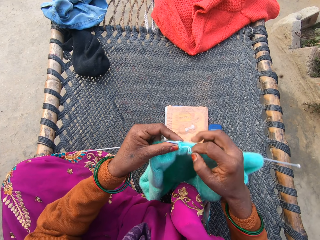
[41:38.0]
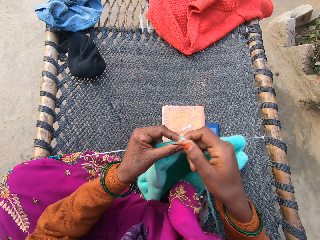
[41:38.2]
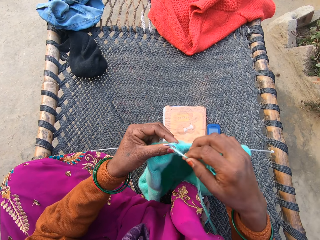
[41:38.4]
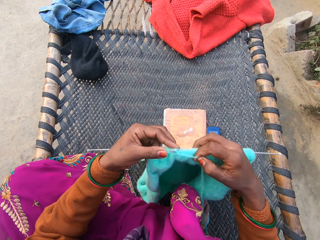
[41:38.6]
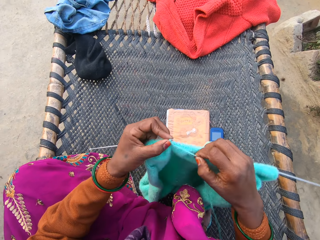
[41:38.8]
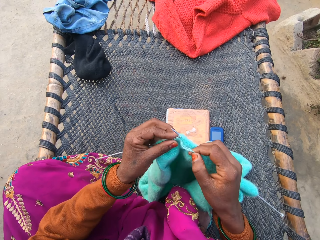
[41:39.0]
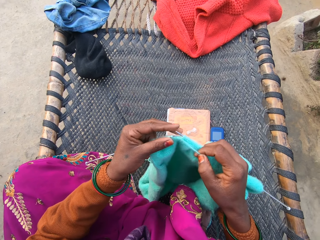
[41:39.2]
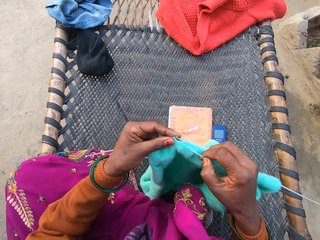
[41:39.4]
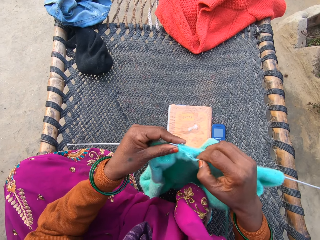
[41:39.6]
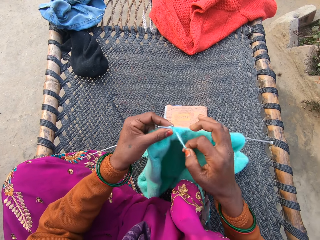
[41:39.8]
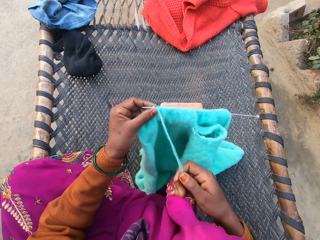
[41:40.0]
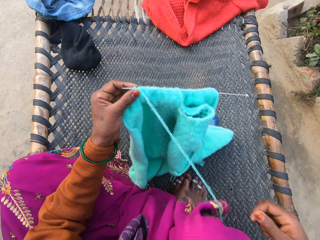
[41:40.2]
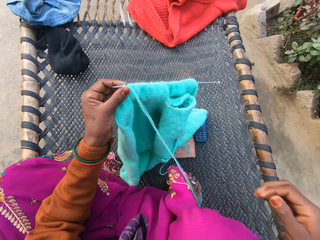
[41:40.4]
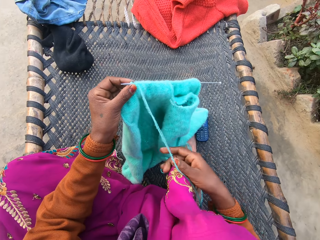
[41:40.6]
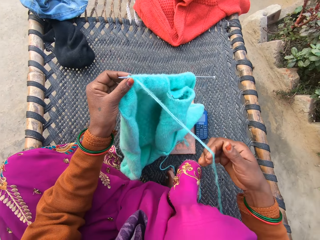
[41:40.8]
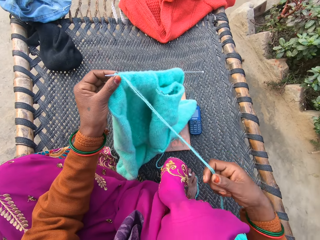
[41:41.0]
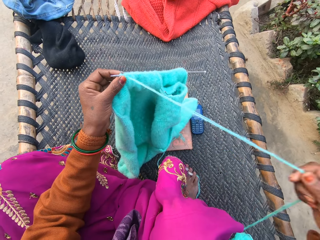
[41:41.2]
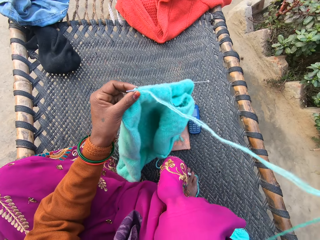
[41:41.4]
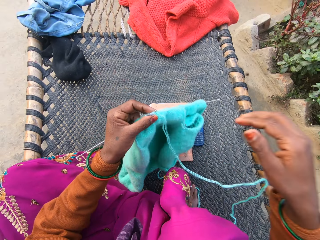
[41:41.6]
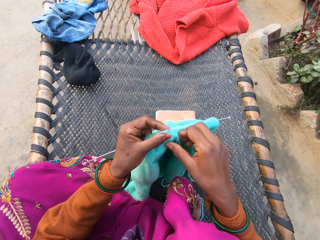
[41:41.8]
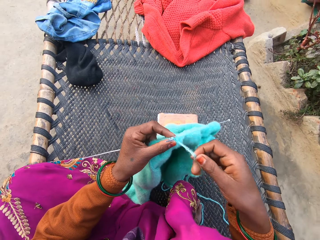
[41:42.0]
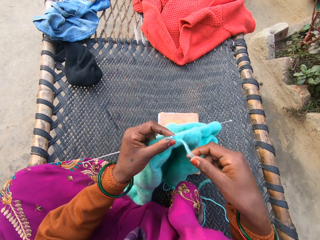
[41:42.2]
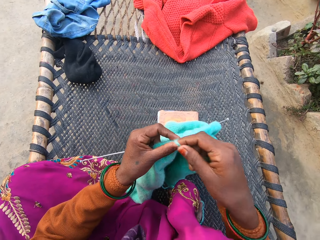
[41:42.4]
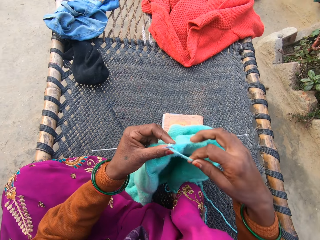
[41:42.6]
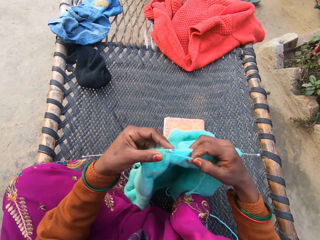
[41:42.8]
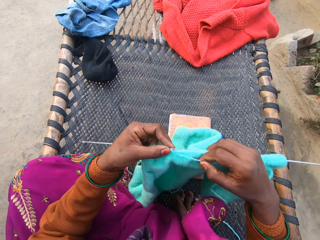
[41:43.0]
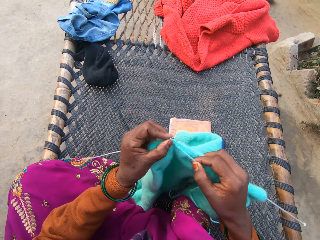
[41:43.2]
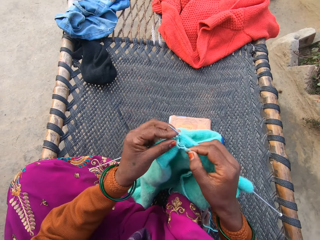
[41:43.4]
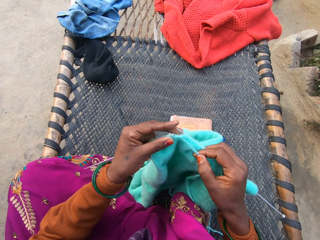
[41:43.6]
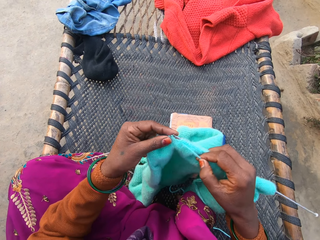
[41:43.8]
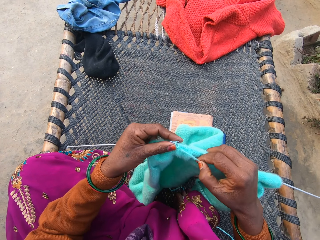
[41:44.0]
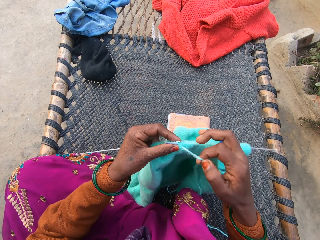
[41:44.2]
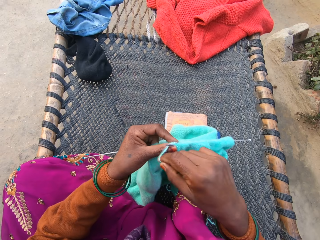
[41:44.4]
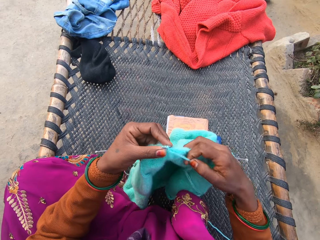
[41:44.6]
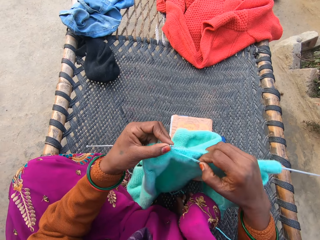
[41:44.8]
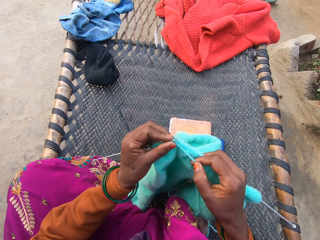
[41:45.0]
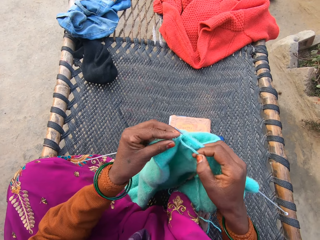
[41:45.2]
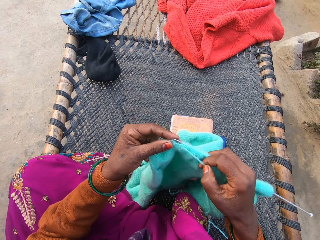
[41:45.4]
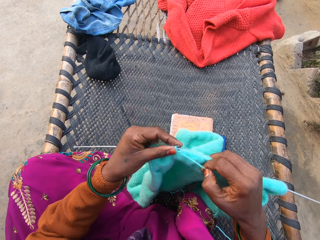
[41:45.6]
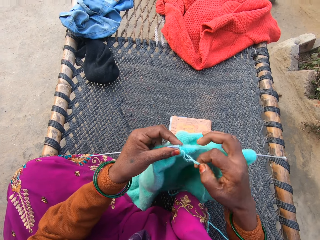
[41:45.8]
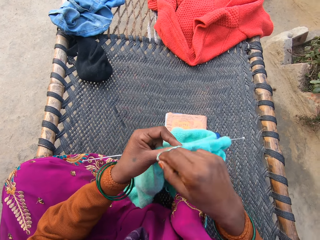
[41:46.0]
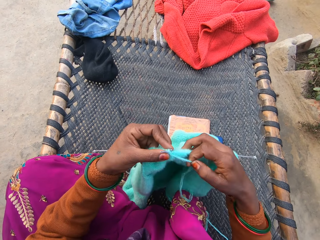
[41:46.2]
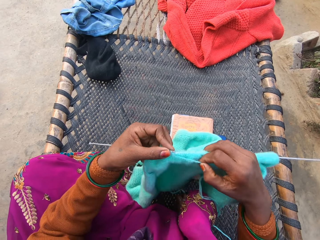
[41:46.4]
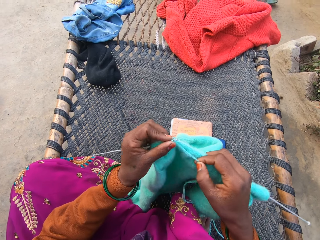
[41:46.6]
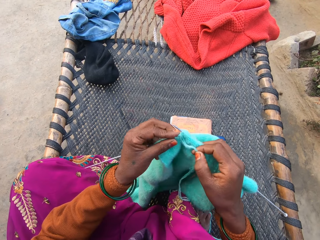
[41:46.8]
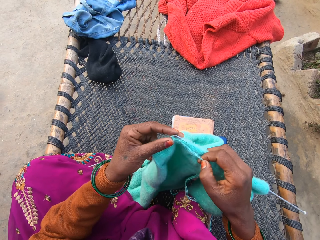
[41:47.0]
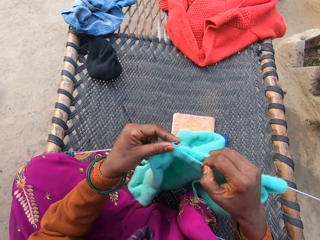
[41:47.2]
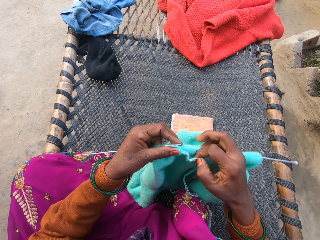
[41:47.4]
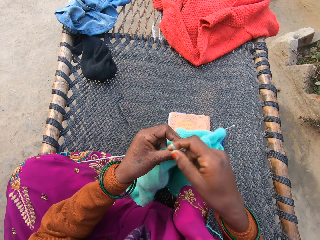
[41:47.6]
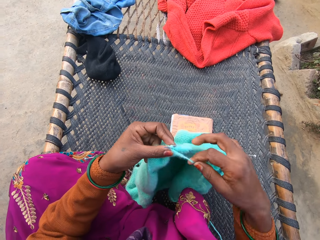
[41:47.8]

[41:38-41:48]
The camera wearer rolls the thread around the crochet. They sew the sweater. They straighten the thread. They hold the thread. They roll the thread around the crochet. They sew the sweater. They roll the thread around the crochet. They sew the sweater. They roll the thread around the crochet. They sew the sweater.

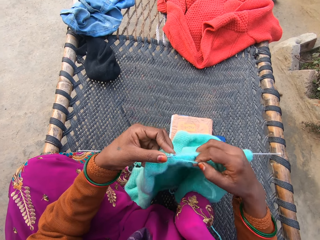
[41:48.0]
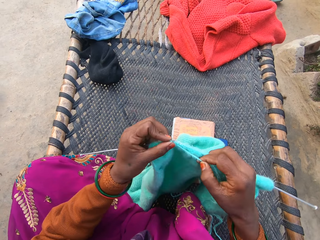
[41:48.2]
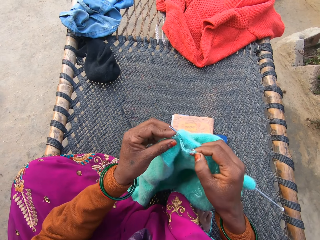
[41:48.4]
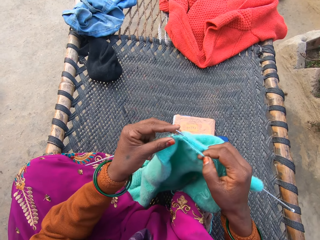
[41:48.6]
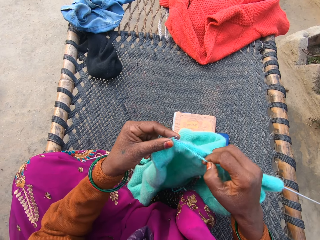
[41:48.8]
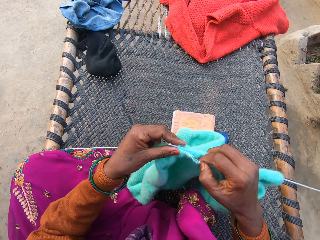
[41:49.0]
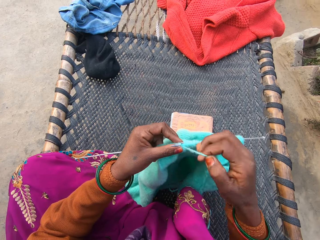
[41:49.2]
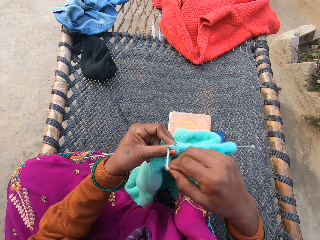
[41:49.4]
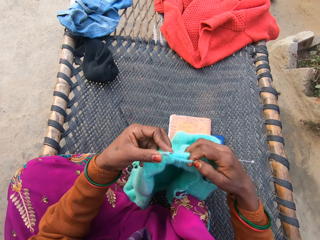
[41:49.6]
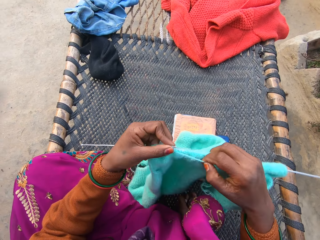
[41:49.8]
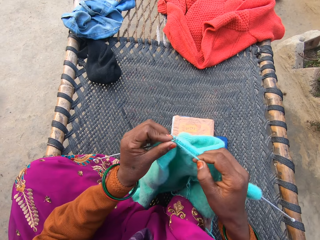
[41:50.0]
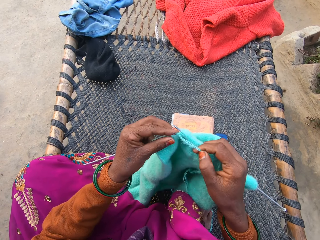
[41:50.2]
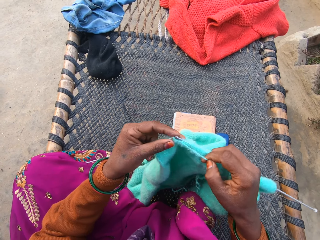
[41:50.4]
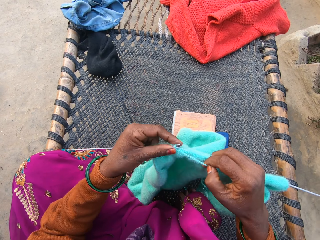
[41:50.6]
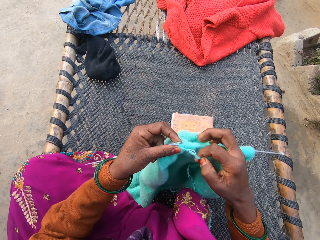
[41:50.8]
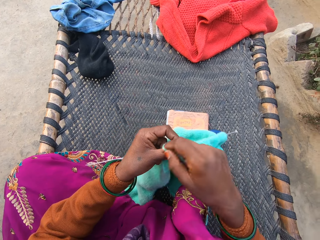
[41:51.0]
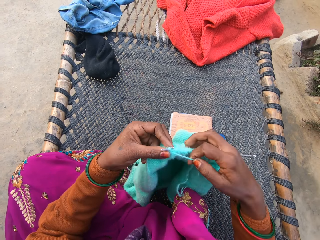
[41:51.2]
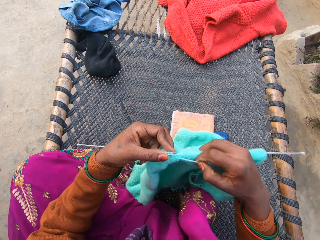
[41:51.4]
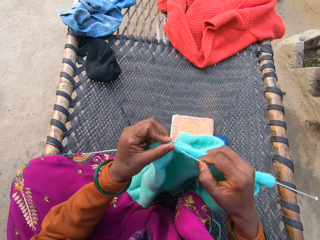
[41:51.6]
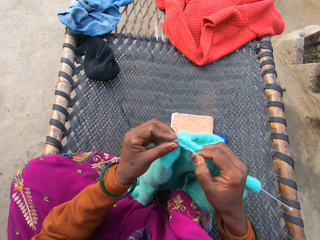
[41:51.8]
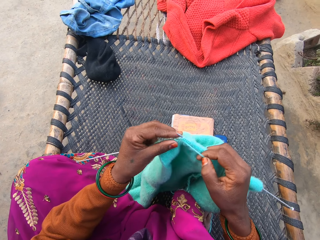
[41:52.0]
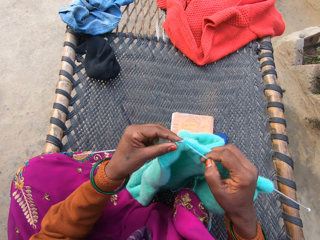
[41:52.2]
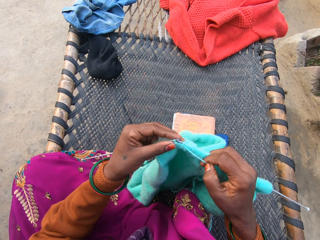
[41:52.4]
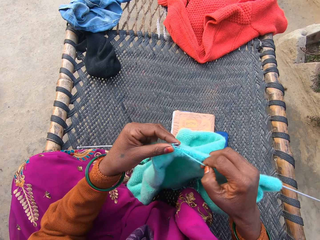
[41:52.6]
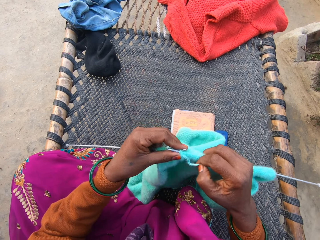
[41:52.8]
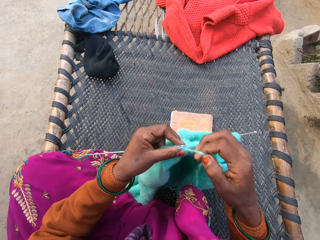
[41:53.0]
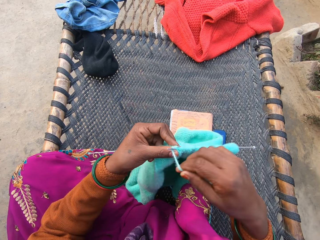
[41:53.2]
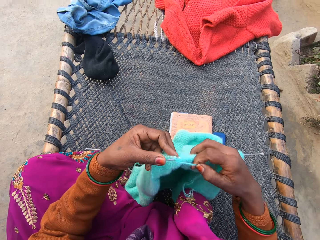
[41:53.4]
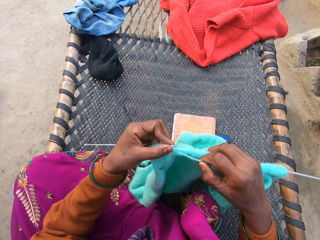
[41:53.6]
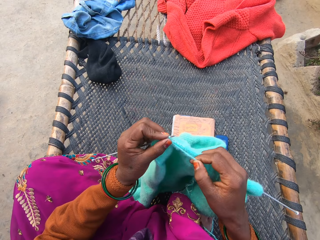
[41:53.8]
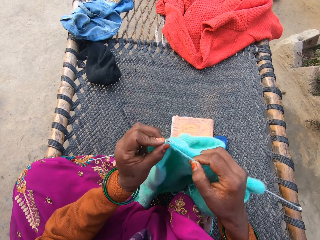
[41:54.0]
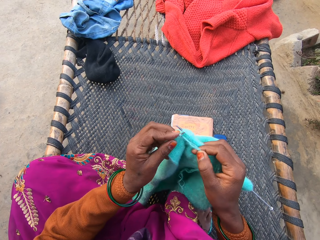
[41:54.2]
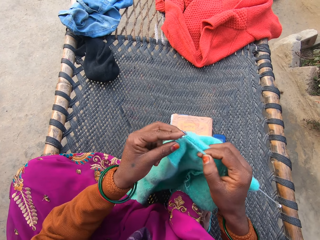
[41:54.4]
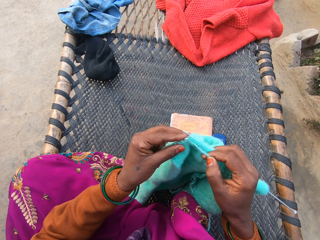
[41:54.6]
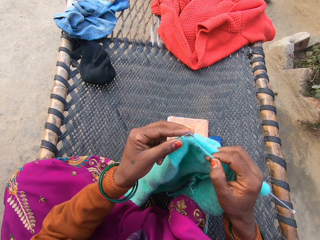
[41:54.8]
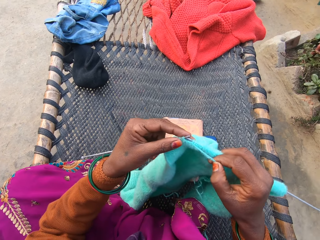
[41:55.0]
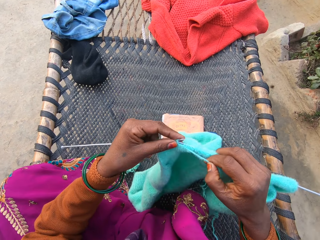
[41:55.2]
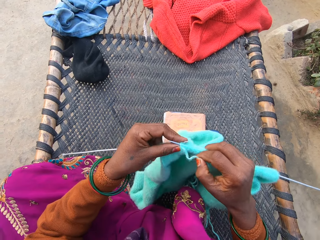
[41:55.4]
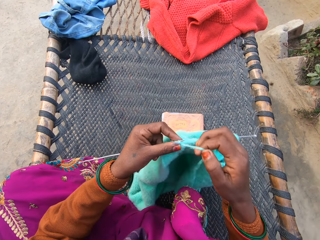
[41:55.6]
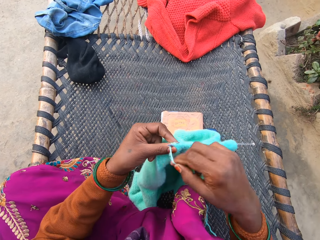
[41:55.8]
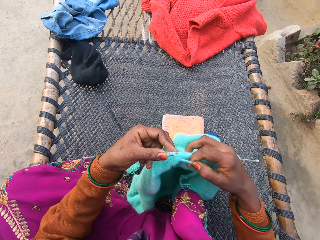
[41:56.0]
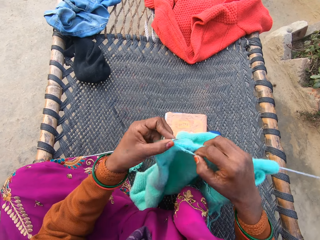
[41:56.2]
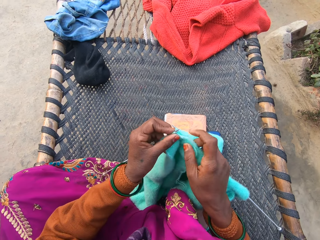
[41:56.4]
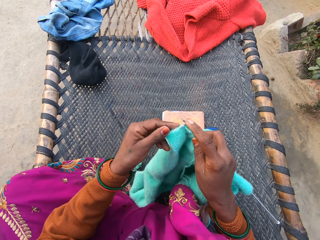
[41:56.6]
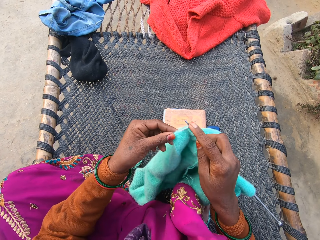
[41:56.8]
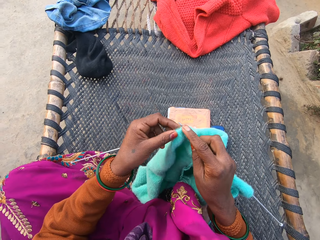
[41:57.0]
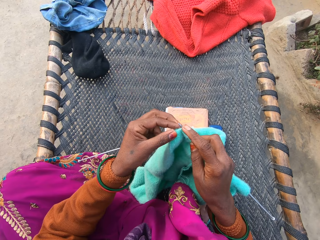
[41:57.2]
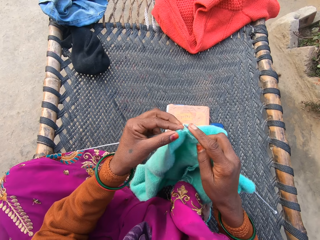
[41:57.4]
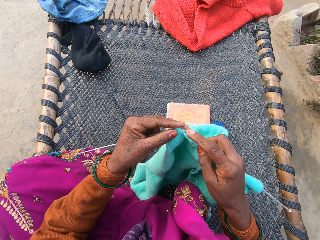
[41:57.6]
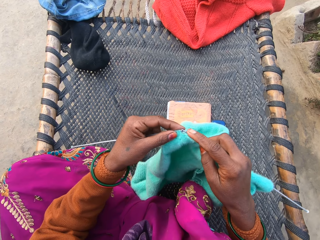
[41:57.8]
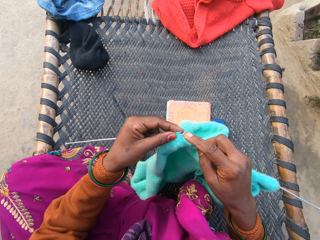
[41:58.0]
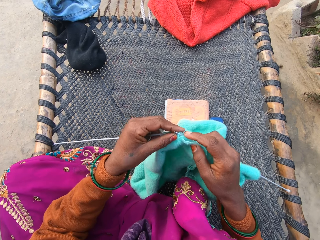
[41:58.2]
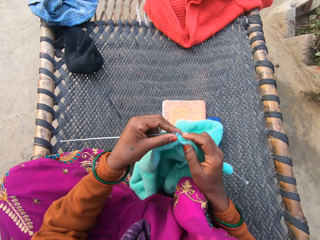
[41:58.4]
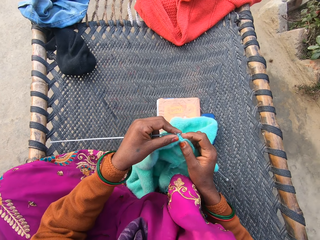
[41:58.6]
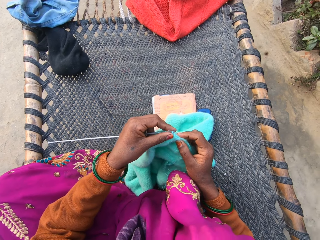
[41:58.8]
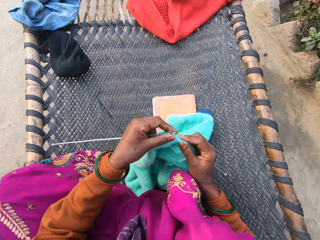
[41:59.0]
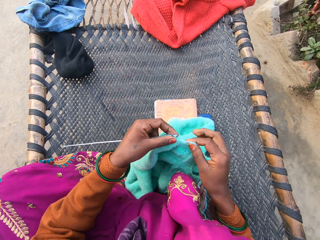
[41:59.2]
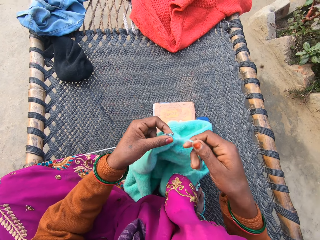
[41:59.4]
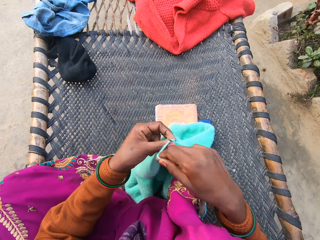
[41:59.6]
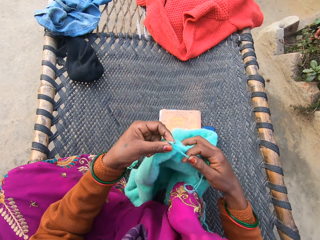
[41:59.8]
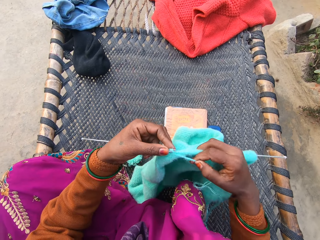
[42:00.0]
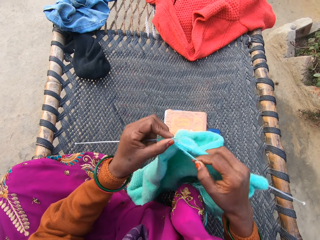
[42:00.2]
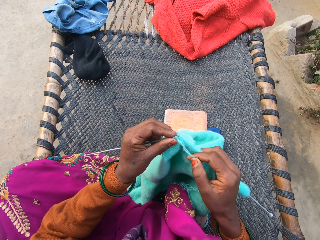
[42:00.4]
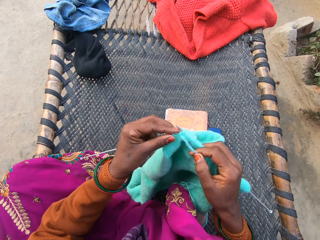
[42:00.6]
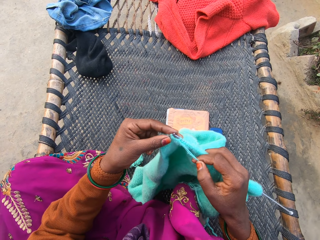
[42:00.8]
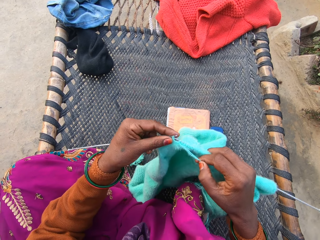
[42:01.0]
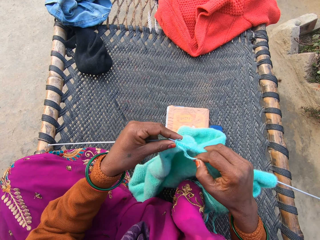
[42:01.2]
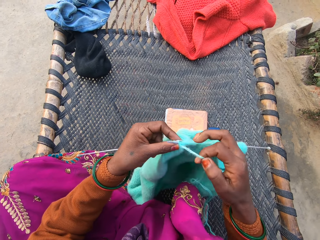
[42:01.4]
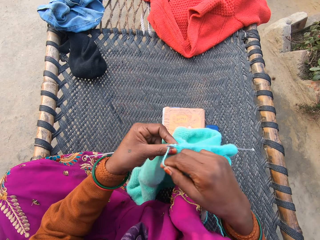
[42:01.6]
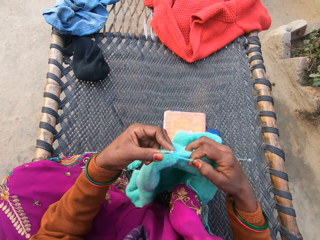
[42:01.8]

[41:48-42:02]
The camera wearer rolls the thread around the crochet. They sew the sweater. They roll the thread around the crochet. They sew the sweater. They roll the thread around the crochet. They sew the sweater. They roll the thread around the crochet. They sew the sweater. They roll the thread around the crochet. They sew the sweater. They roll the thread around the crochet. They sew the sweater.
